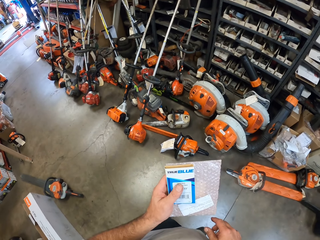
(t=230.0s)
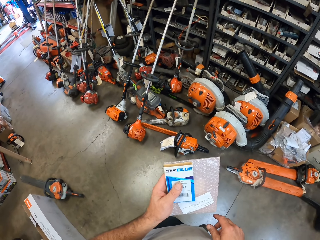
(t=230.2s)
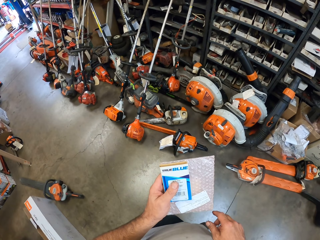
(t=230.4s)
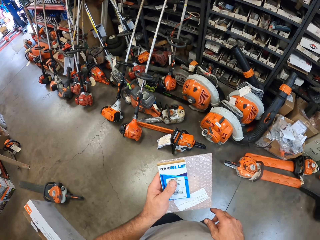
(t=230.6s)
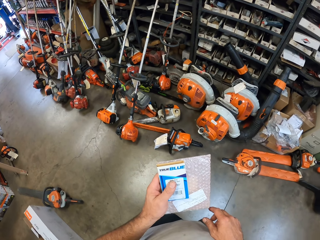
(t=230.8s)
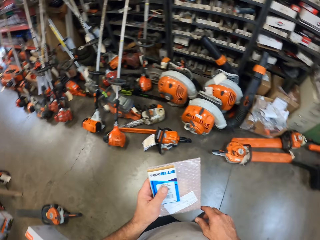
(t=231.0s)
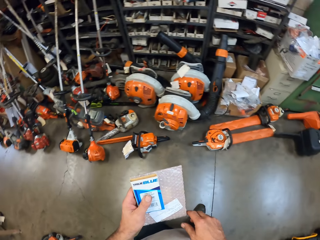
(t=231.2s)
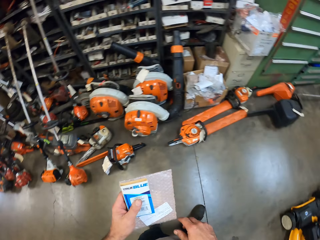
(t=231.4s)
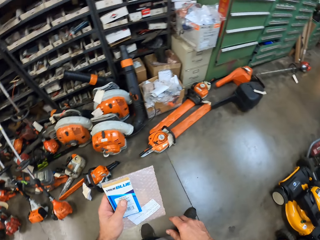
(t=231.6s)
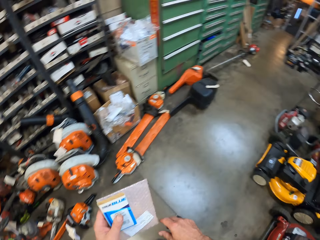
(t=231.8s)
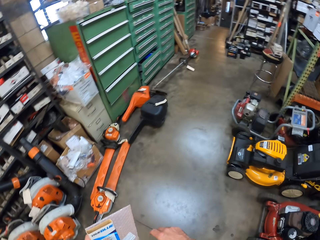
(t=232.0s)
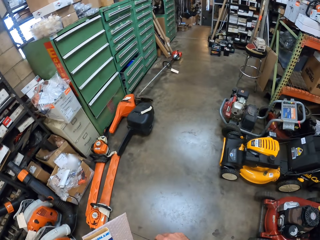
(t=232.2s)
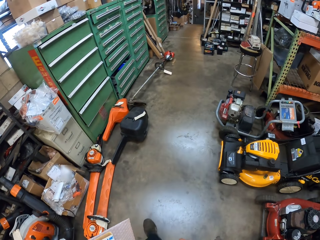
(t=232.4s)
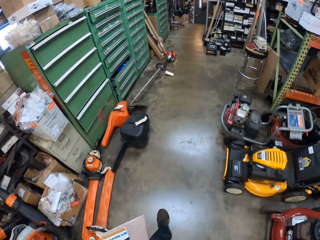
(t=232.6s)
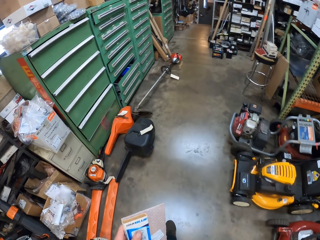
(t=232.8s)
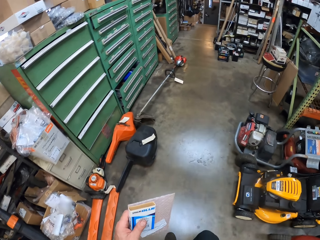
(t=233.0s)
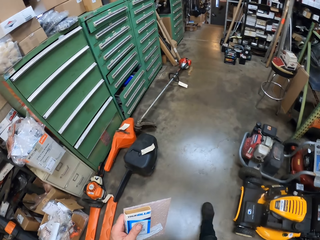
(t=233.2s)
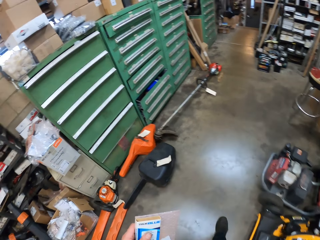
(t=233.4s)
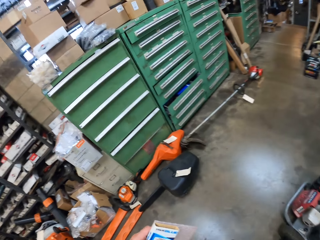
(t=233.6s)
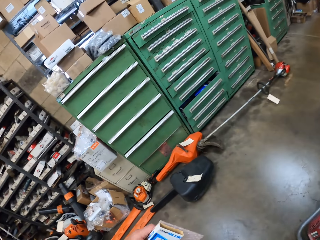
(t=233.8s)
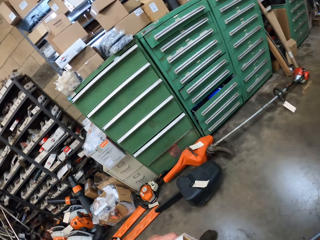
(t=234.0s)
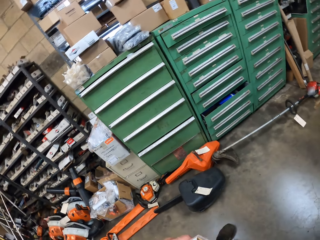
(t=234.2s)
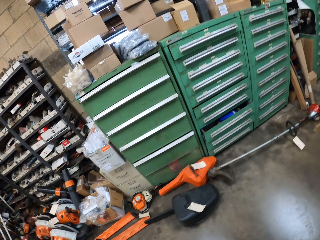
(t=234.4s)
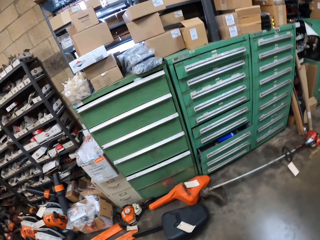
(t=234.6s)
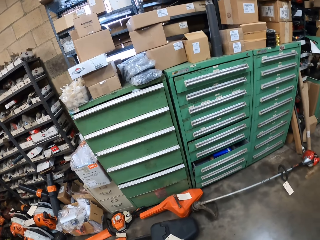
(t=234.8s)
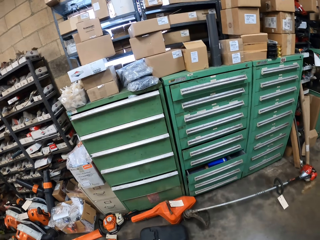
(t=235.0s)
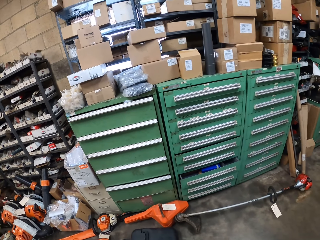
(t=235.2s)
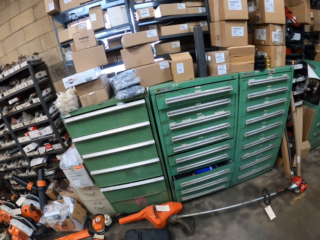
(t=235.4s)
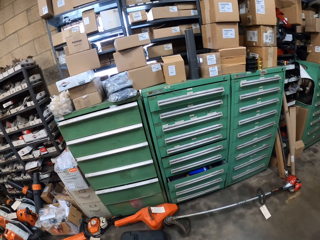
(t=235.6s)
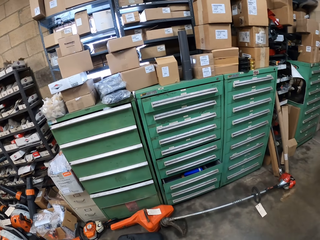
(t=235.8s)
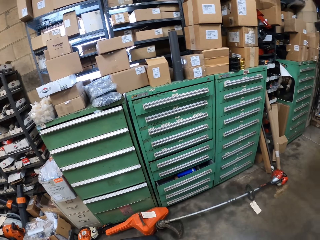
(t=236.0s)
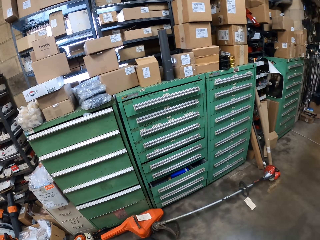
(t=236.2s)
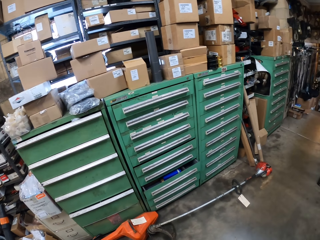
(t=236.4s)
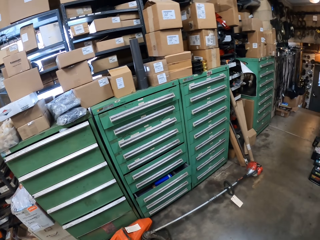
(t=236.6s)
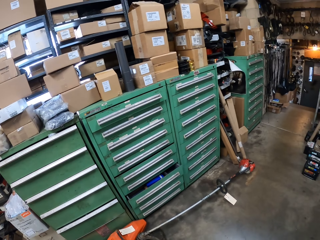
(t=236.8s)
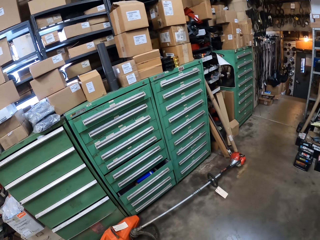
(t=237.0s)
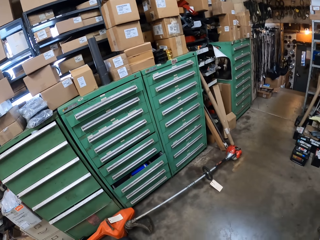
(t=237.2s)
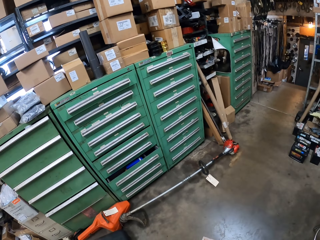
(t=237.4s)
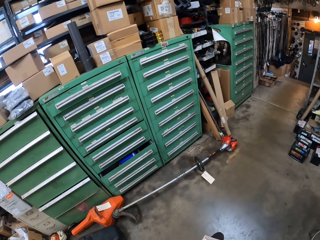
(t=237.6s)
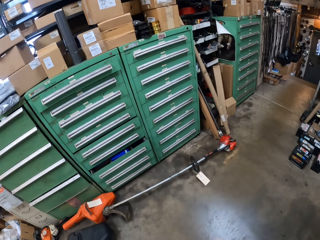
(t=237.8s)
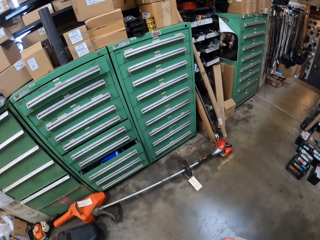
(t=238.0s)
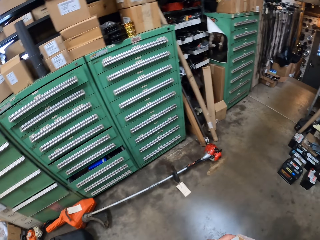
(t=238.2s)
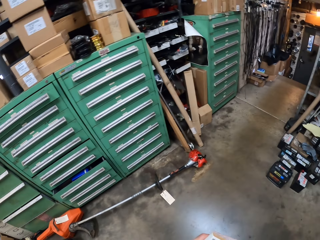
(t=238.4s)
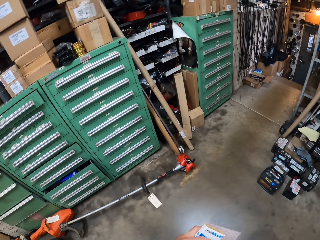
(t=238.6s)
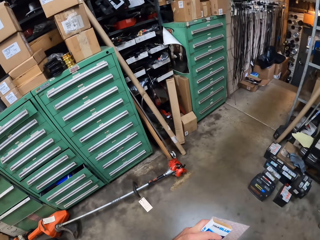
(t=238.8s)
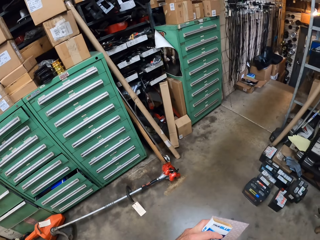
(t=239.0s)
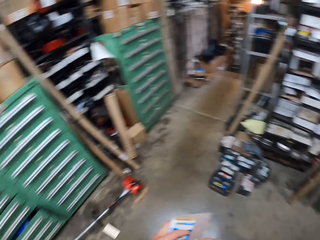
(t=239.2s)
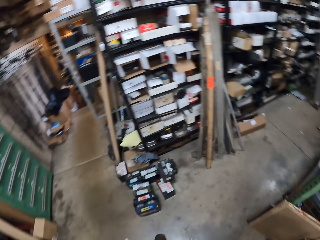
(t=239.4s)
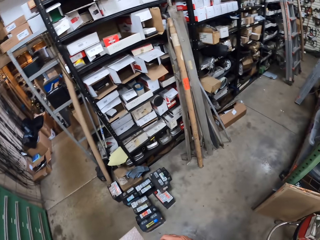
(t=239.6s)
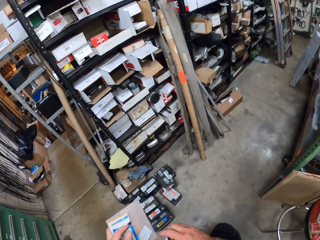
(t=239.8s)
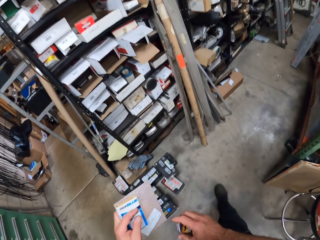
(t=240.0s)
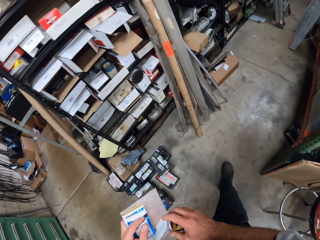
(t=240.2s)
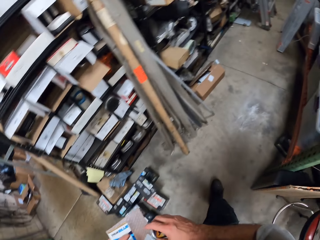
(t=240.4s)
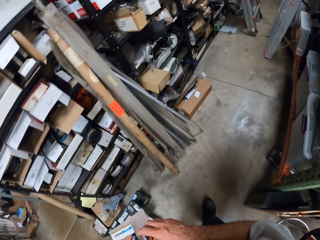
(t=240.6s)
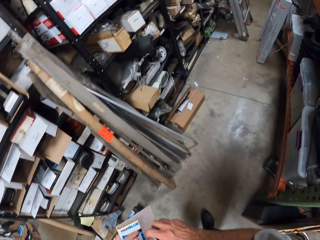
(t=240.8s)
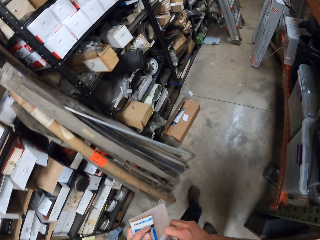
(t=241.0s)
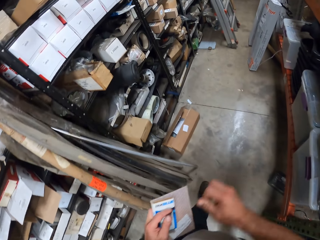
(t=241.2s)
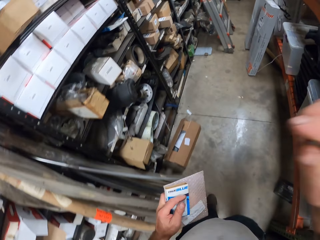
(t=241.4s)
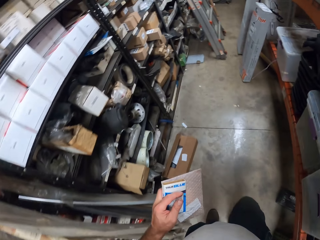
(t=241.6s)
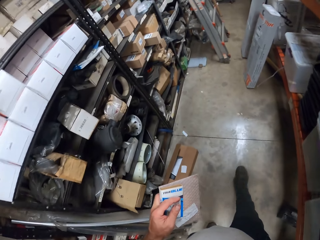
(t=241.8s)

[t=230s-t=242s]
The camera wearer moves around. They look around. They move around.
